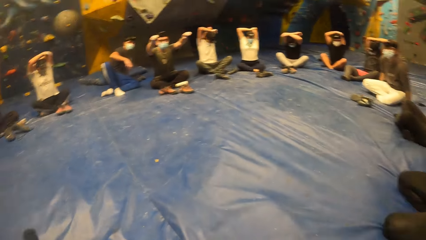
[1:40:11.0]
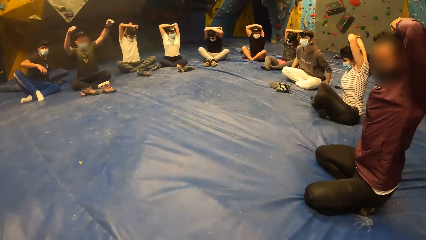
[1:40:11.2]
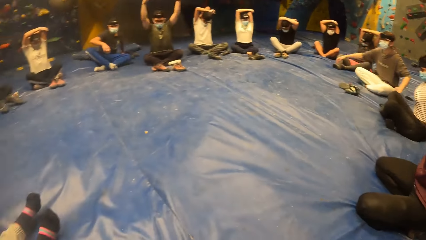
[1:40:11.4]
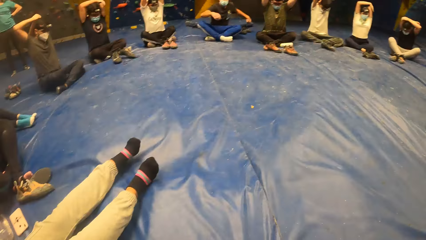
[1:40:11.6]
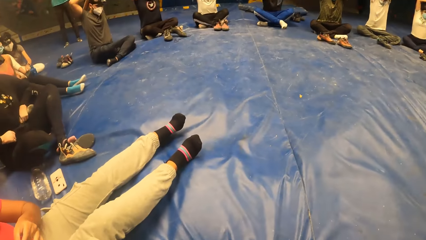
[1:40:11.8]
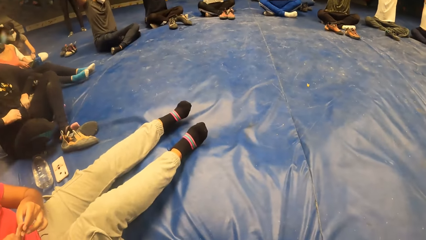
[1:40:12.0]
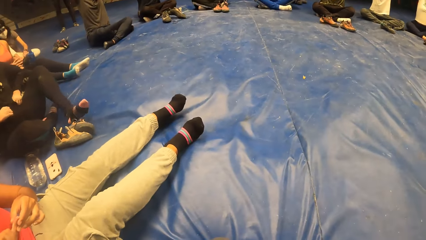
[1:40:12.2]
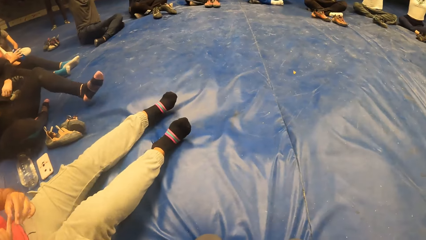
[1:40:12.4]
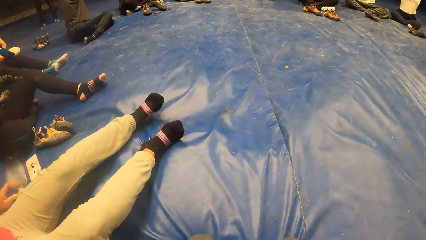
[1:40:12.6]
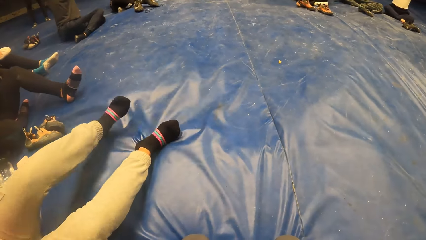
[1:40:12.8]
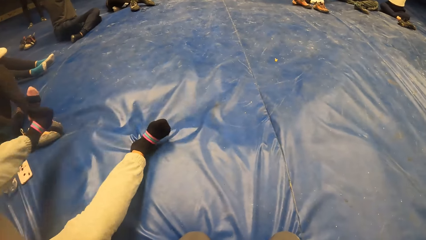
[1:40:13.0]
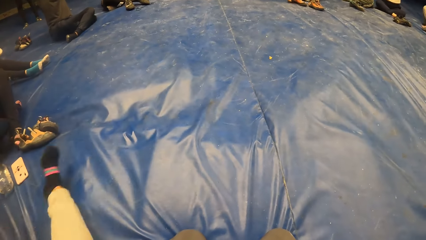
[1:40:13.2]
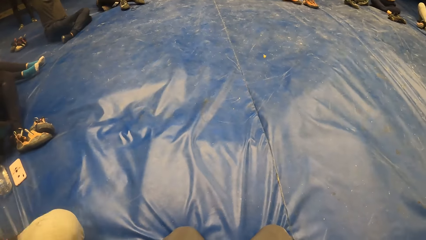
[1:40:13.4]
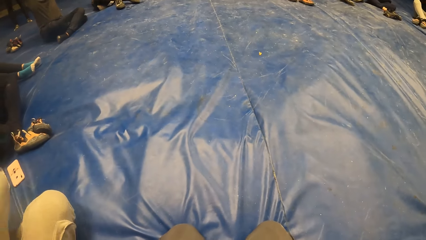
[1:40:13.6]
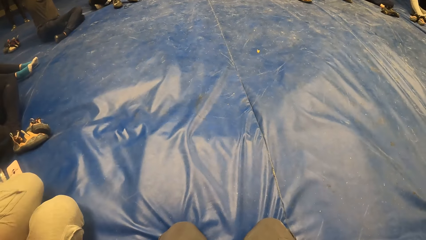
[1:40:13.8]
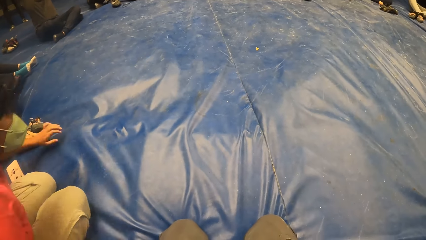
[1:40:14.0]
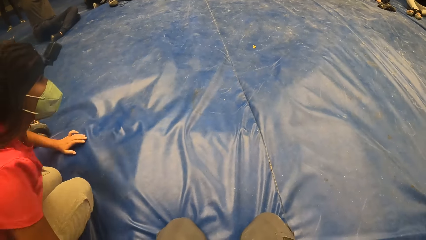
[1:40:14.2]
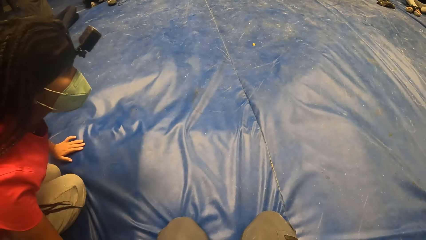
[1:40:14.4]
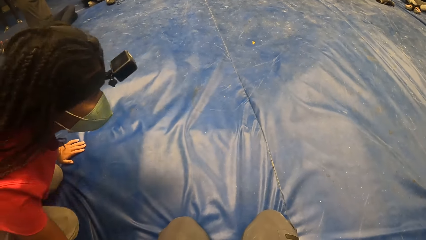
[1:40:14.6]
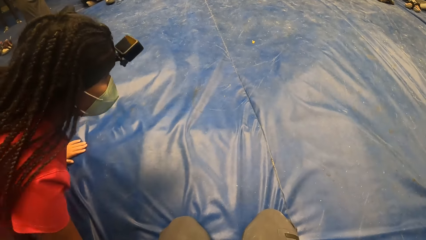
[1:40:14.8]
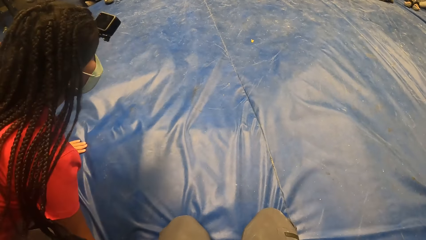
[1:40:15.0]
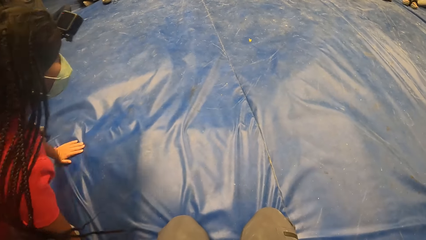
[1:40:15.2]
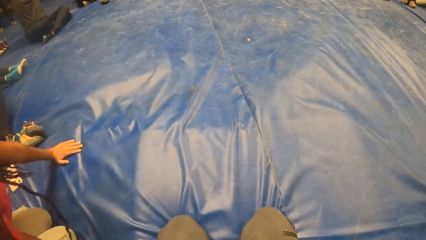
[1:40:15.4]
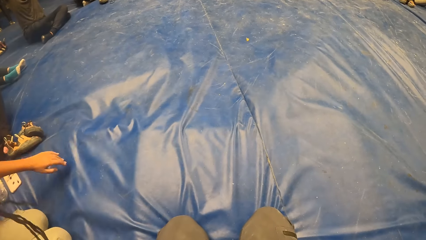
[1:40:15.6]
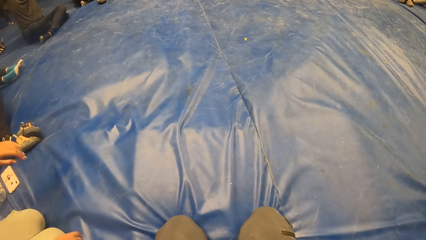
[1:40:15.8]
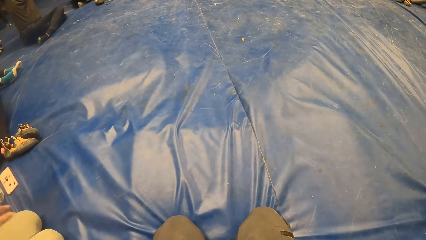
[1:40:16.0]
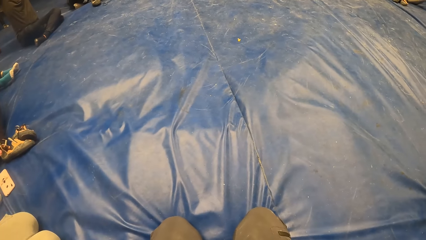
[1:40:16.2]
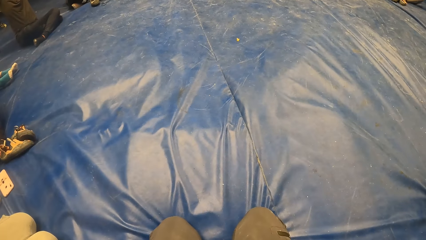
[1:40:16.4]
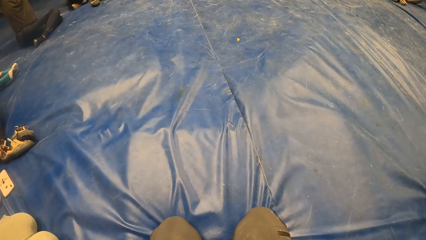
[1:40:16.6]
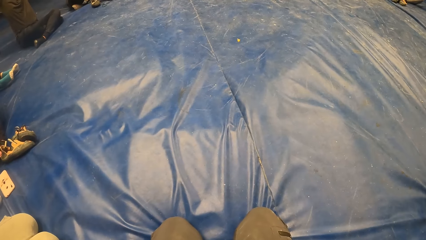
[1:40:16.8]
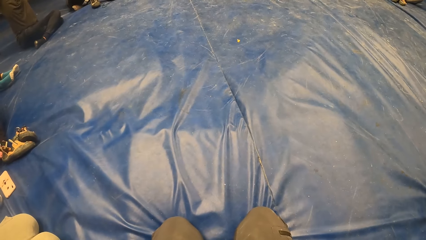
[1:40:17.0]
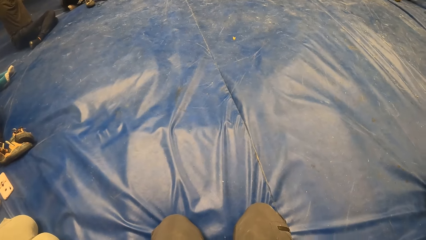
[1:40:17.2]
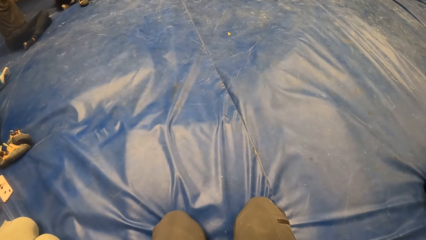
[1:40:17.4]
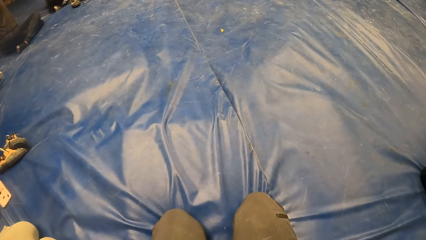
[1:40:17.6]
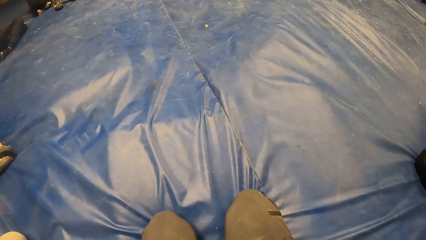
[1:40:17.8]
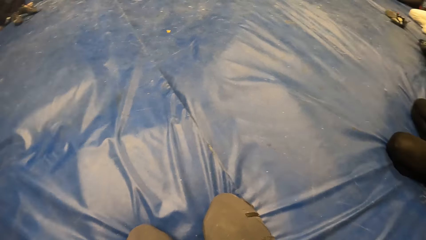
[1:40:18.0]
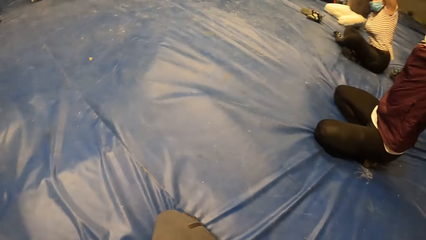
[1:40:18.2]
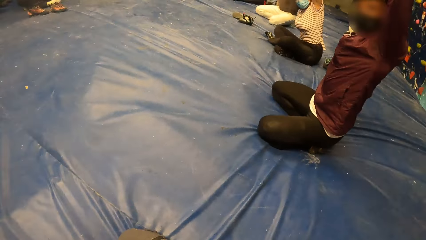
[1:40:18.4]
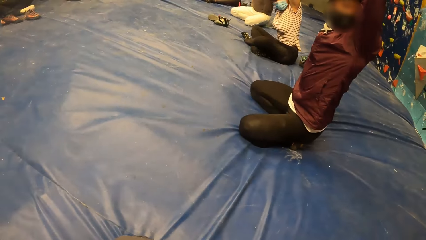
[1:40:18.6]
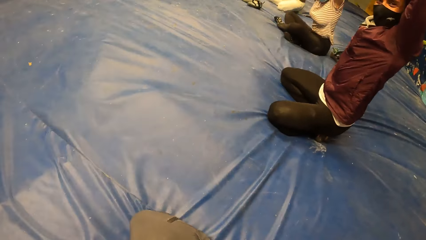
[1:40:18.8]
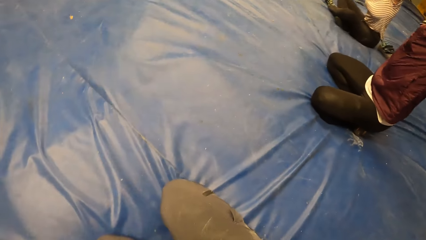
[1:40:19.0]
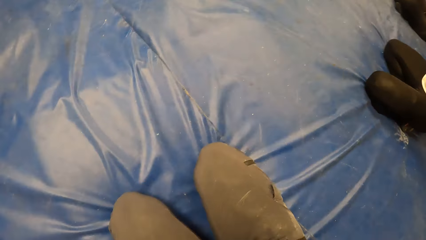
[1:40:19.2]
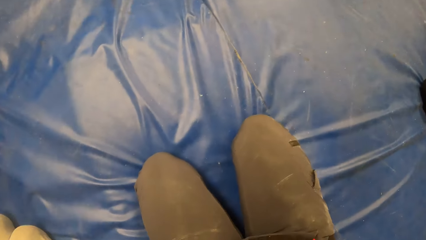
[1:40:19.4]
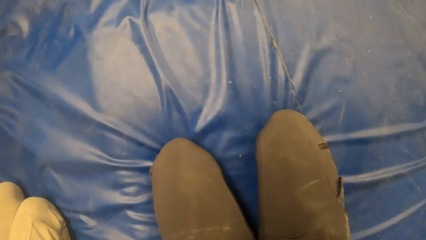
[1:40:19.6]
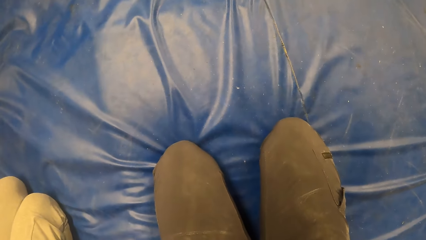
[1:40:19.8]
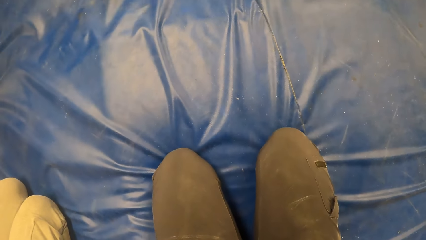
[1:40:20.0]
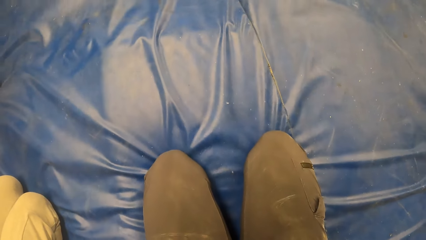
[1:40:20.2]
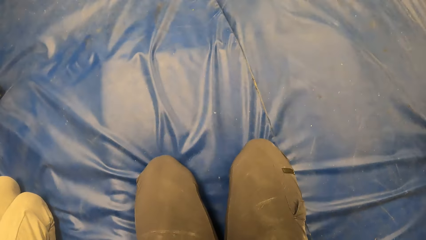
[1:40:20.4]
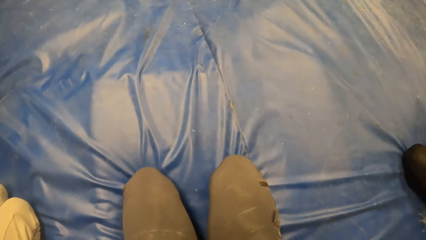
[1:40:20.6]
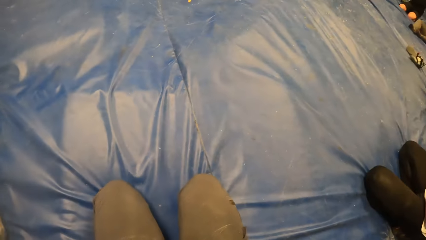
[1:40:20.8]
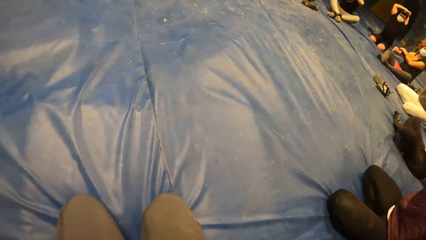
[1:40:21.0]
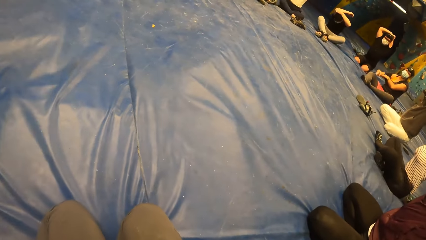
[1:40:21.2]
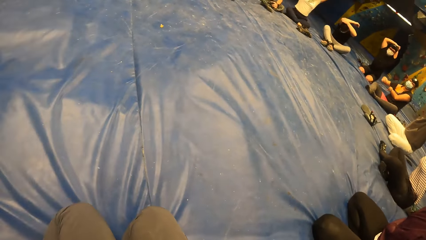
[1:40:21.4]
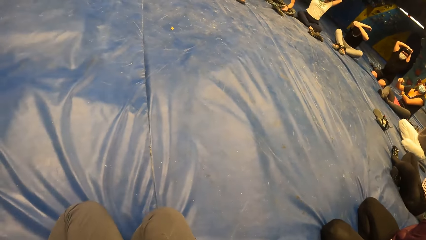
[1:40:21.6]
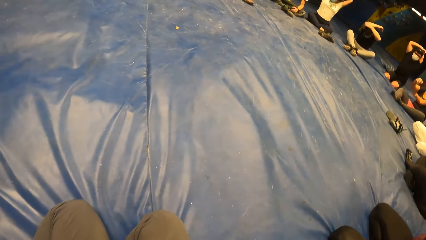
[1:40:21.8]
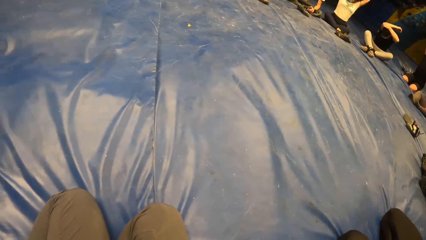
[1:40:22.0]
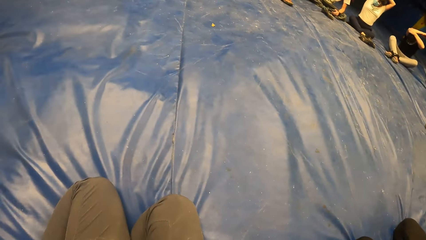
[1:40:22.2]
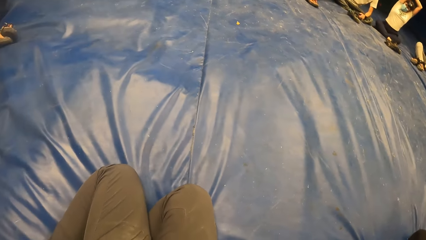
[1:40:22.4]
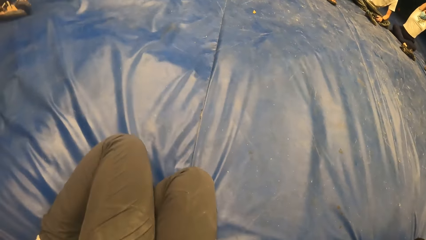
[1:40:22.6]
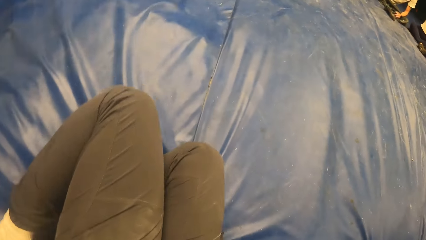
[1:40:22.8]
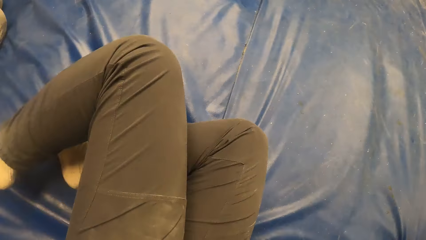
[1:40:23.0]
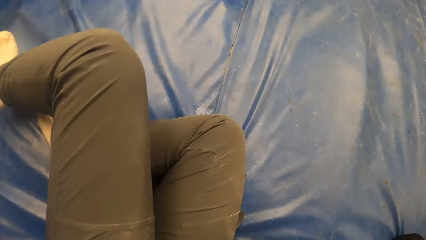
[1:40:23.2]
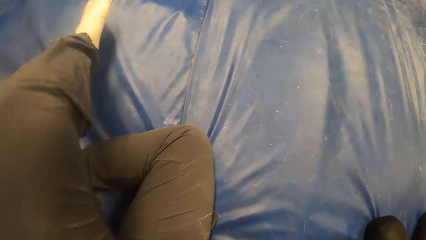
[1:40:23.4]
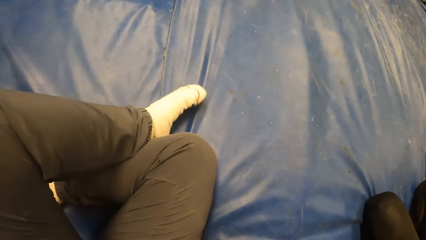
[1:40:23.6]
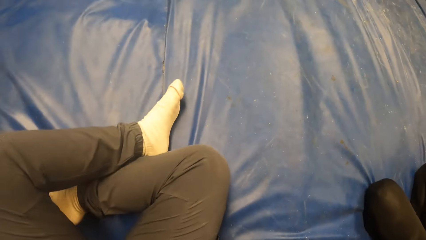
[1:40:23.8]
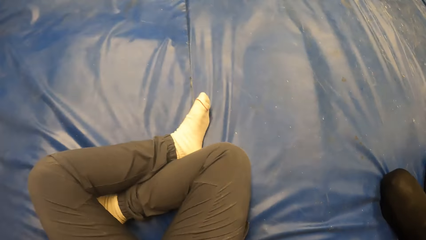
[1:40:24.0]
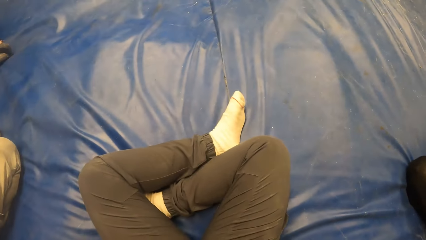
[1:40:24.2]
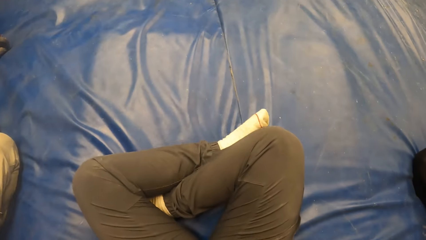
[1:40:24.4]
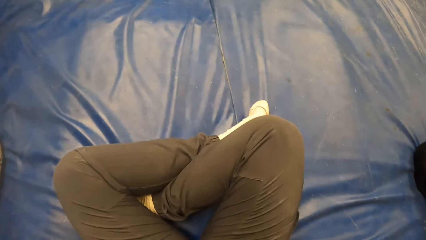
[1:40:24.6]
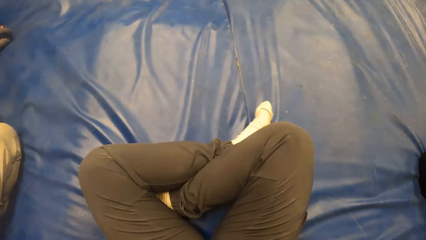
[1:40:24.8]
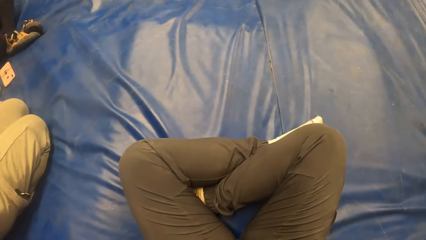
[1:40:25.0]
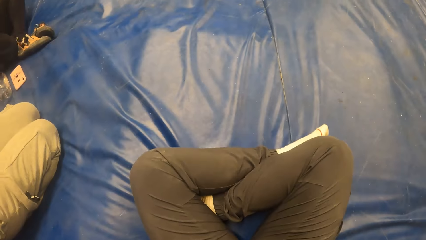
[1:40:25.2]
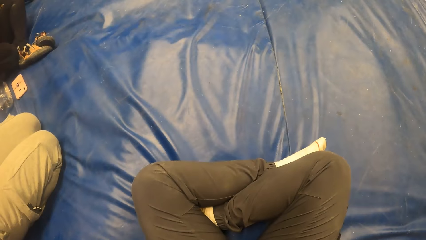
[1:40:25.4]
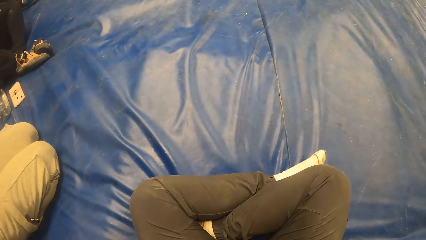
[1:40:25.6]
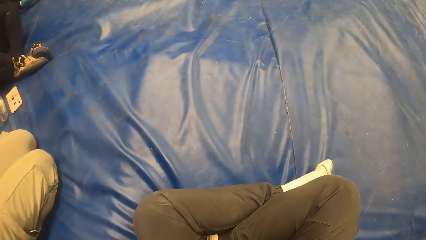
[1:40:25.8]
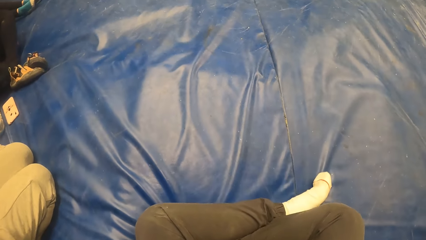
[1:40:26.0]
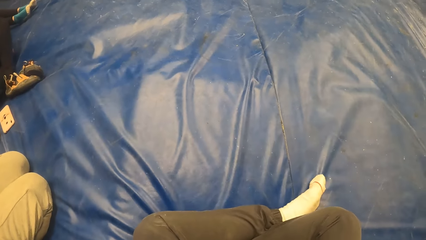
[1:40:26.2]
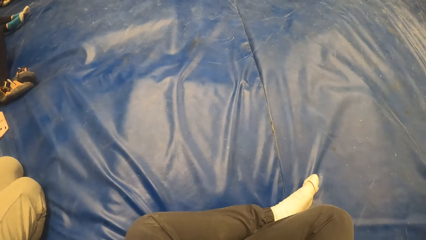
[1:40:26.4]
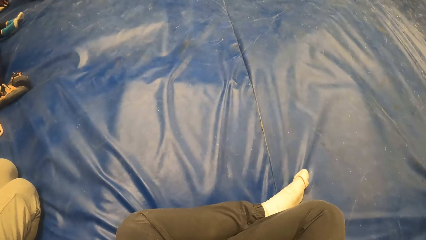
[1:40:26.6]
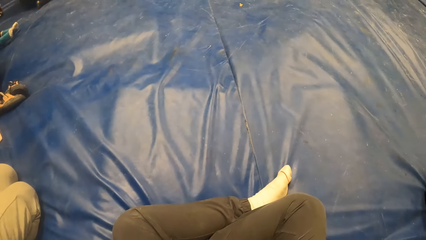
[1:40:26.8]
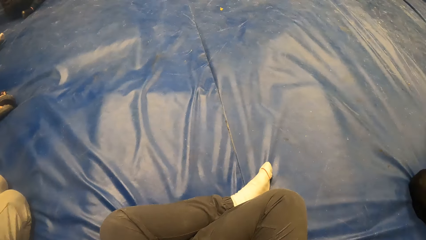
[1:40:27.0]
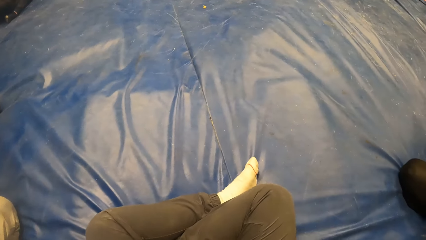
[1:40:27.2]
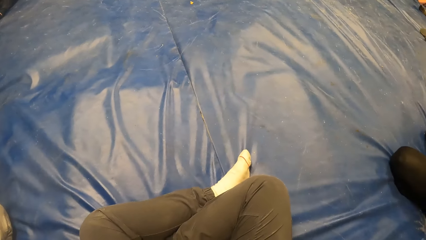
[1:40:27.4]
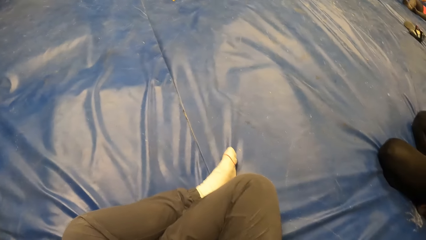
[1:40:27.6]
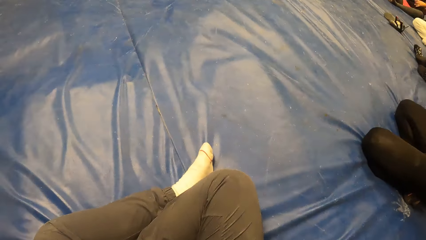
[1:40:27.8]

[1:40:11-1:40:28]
The camera wearer lifts his hands. He looks around the room. He looks around the room again. He looks on the blue mattress. He crosses his legs.
